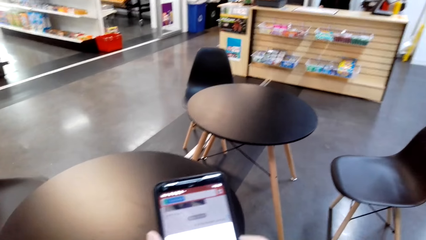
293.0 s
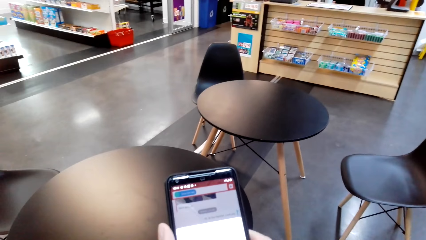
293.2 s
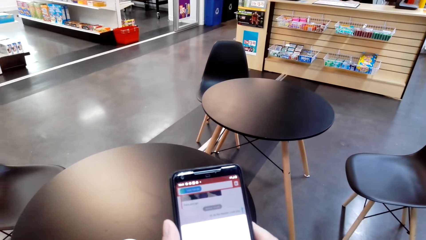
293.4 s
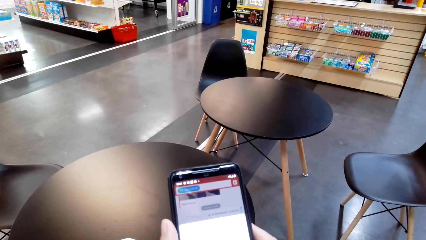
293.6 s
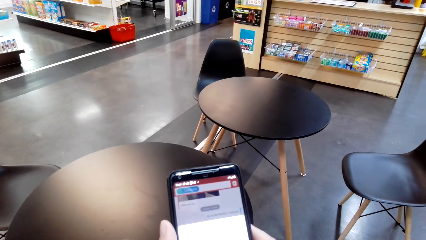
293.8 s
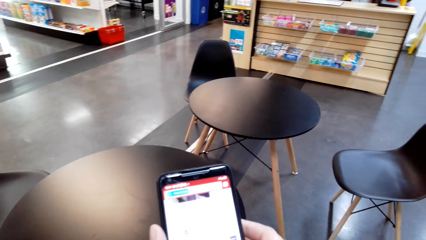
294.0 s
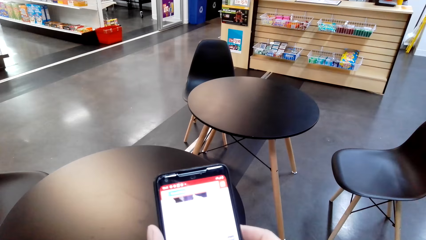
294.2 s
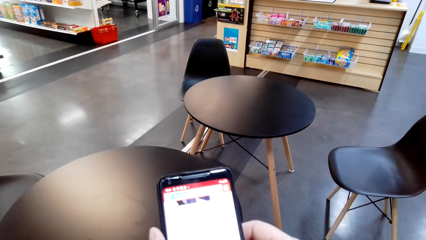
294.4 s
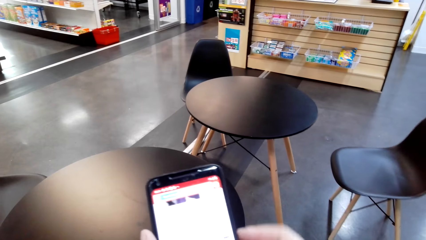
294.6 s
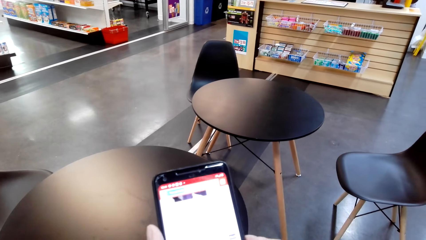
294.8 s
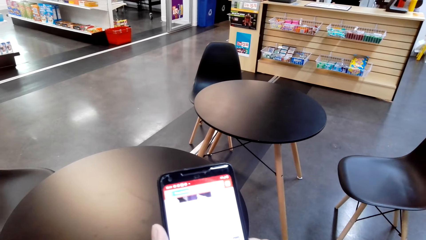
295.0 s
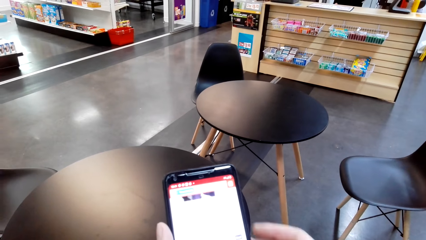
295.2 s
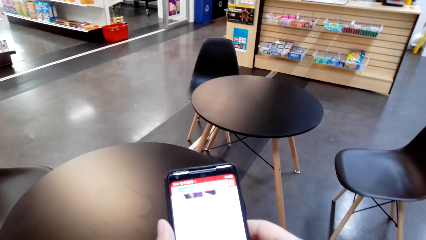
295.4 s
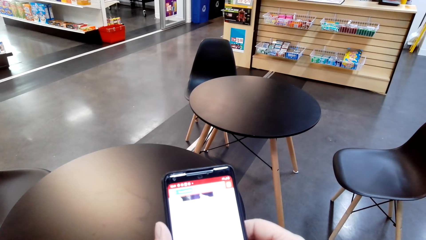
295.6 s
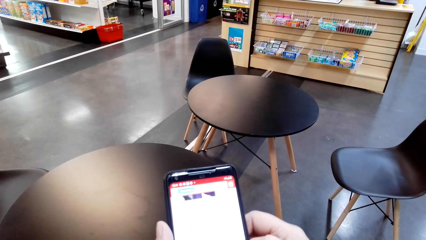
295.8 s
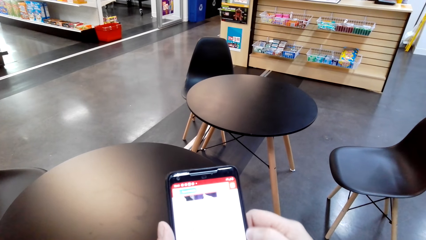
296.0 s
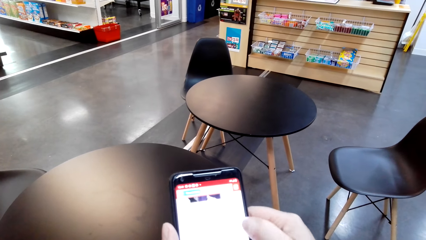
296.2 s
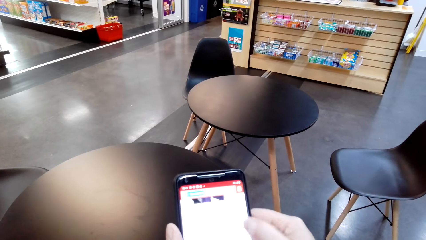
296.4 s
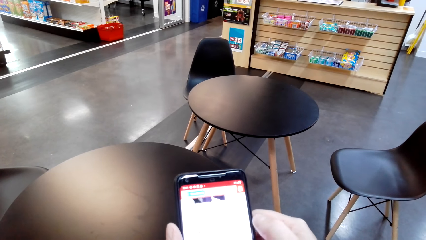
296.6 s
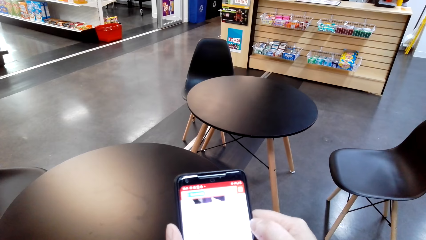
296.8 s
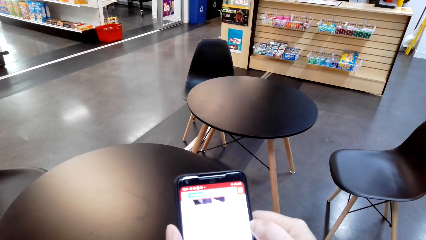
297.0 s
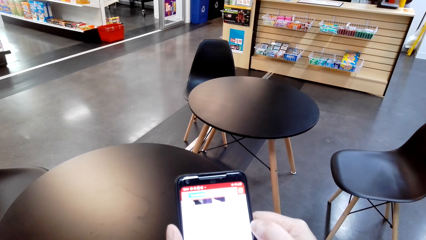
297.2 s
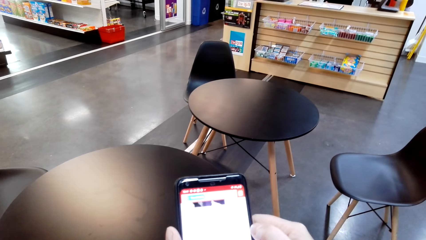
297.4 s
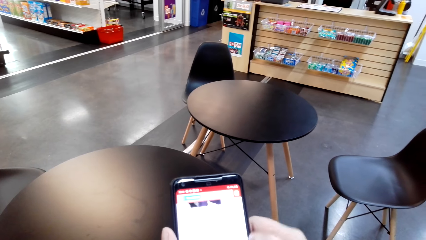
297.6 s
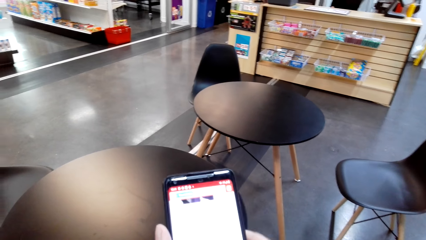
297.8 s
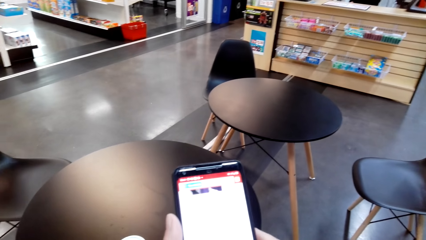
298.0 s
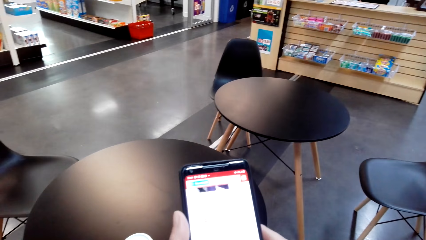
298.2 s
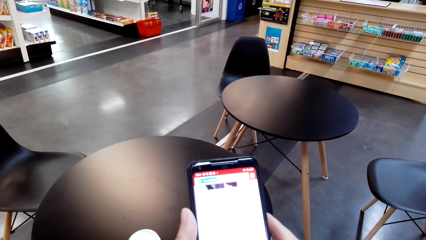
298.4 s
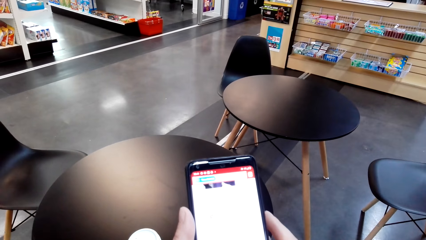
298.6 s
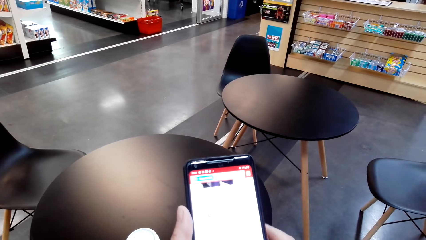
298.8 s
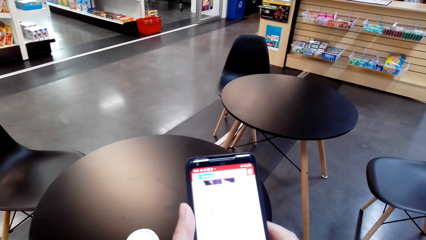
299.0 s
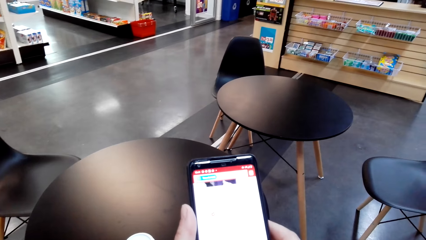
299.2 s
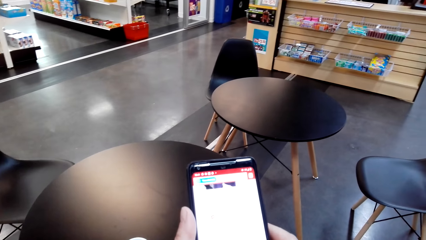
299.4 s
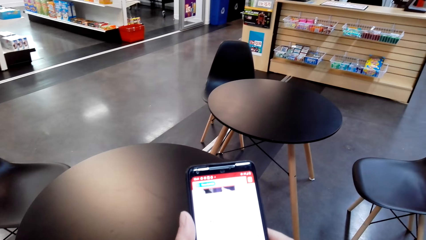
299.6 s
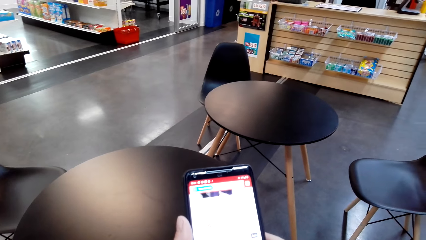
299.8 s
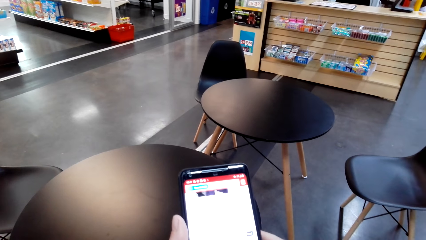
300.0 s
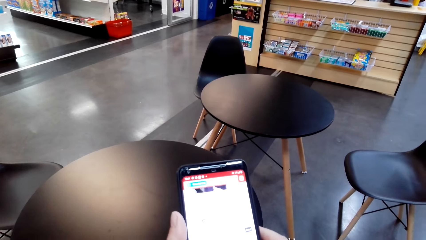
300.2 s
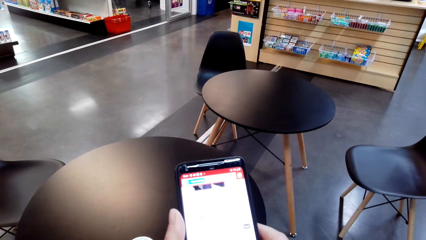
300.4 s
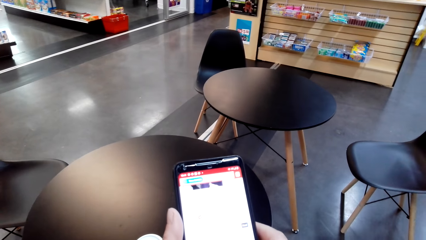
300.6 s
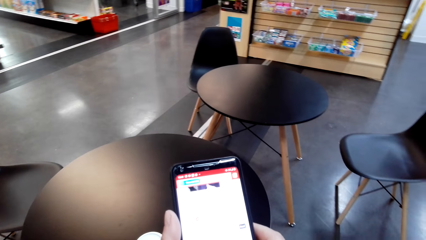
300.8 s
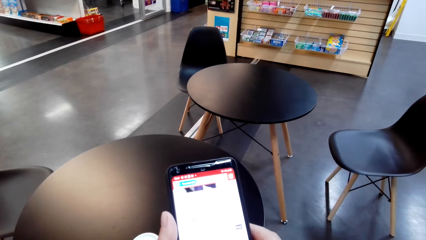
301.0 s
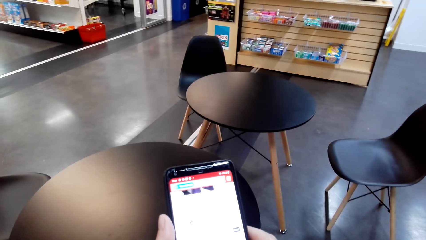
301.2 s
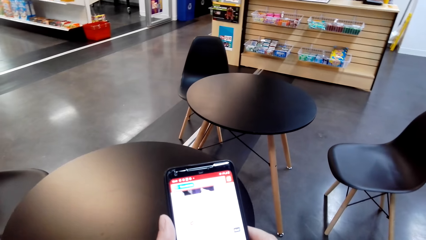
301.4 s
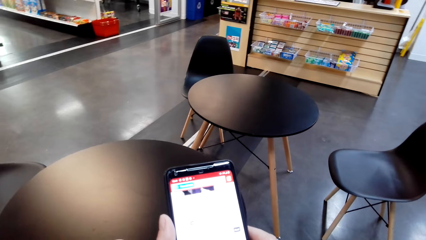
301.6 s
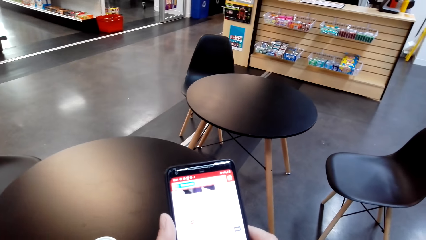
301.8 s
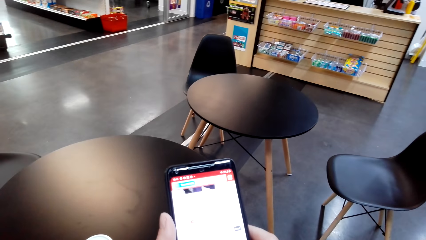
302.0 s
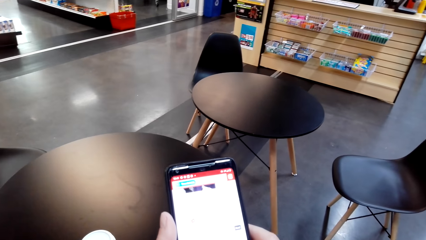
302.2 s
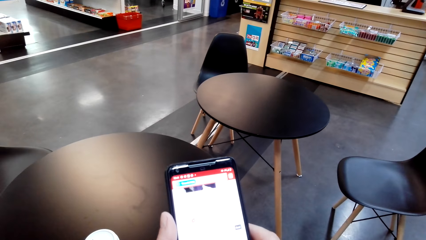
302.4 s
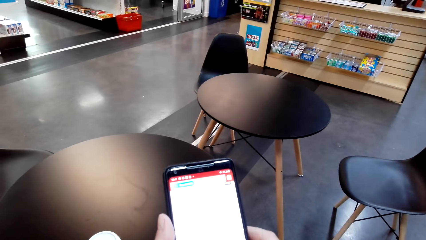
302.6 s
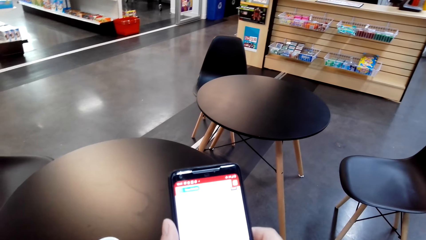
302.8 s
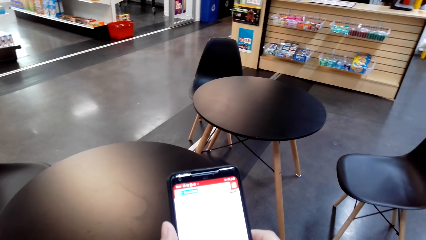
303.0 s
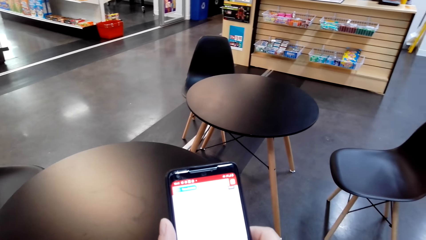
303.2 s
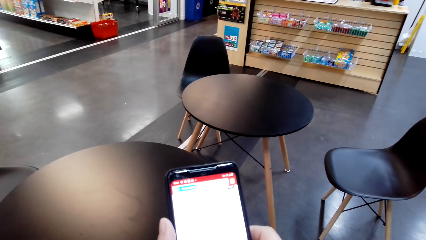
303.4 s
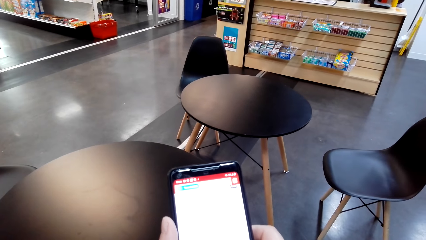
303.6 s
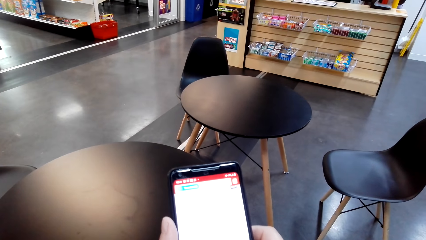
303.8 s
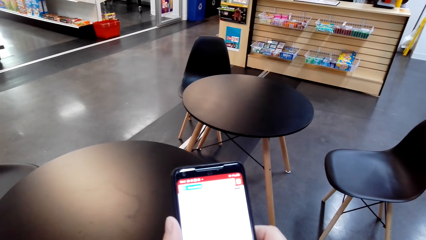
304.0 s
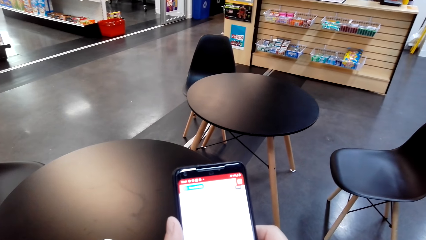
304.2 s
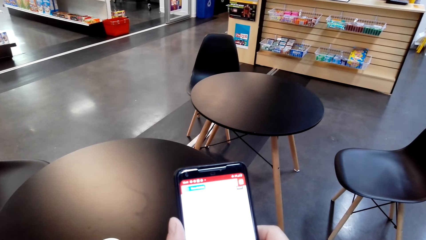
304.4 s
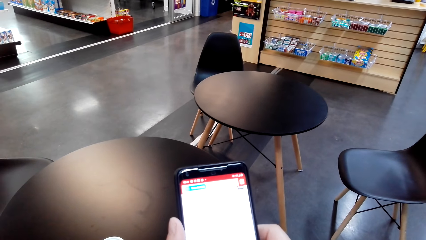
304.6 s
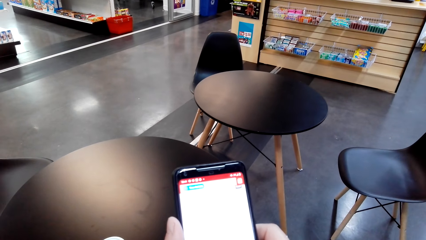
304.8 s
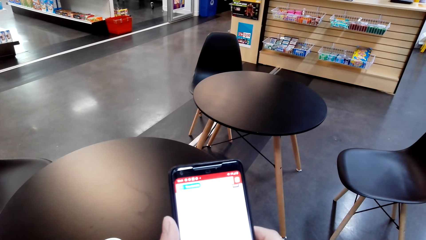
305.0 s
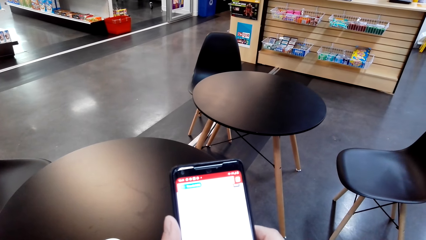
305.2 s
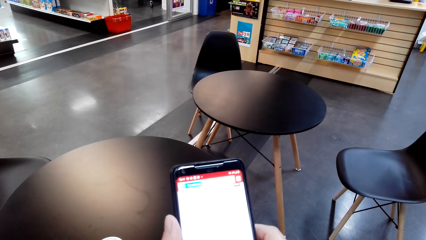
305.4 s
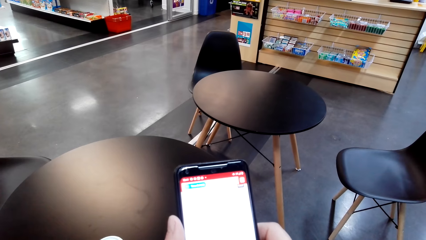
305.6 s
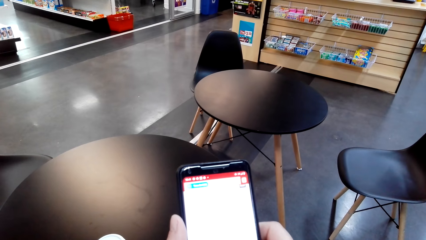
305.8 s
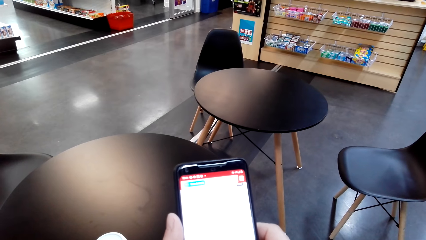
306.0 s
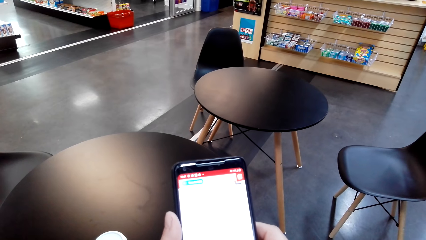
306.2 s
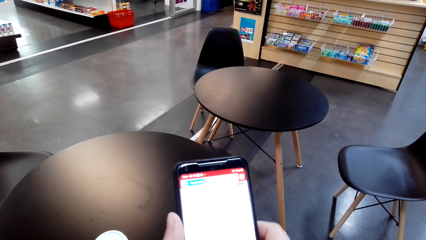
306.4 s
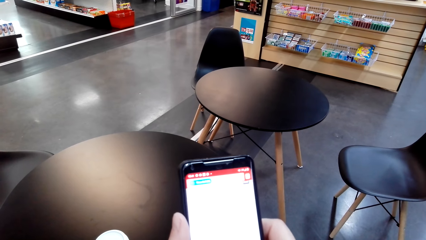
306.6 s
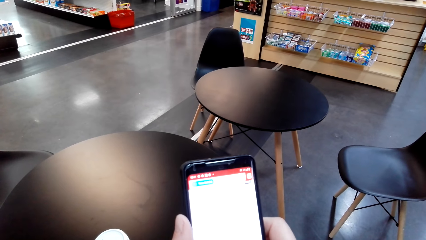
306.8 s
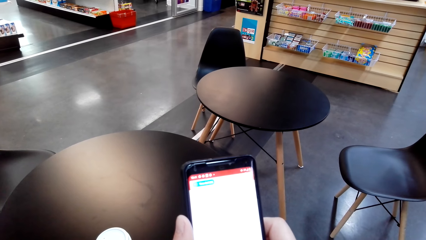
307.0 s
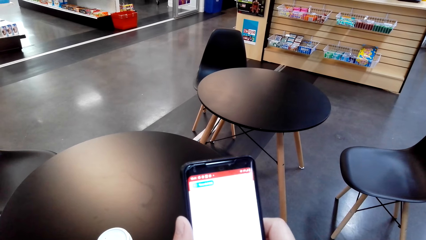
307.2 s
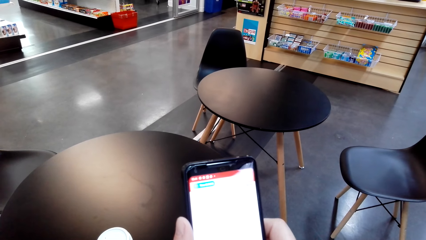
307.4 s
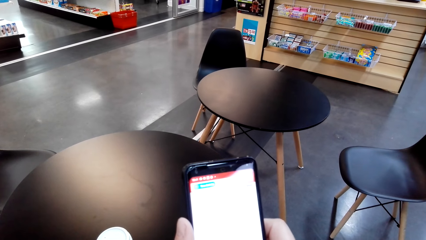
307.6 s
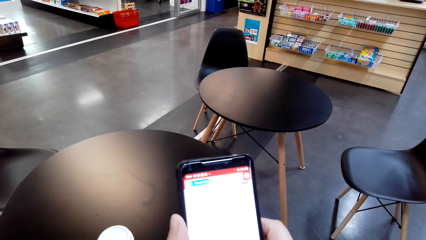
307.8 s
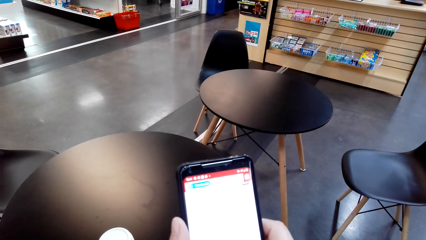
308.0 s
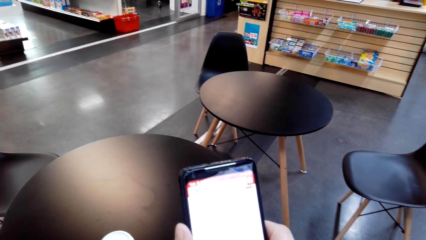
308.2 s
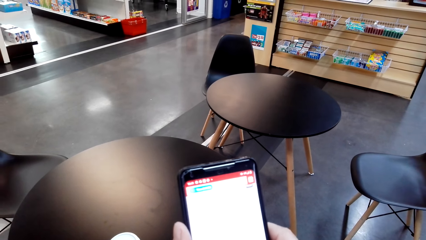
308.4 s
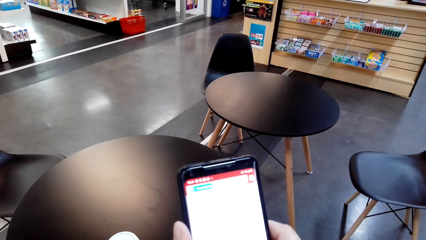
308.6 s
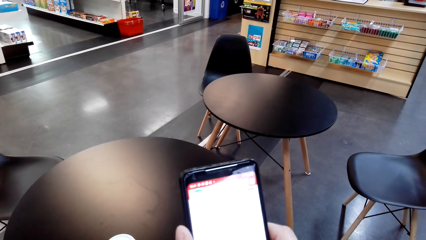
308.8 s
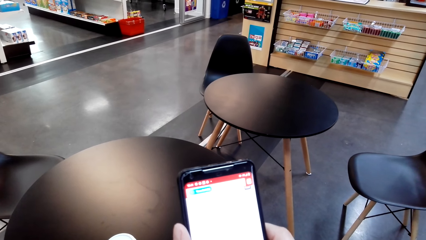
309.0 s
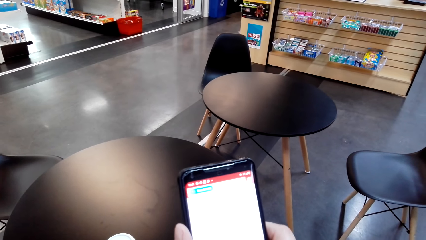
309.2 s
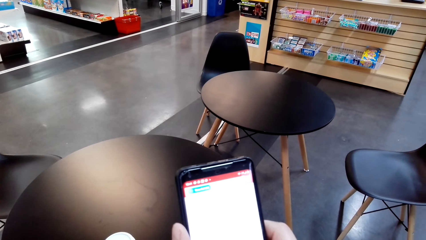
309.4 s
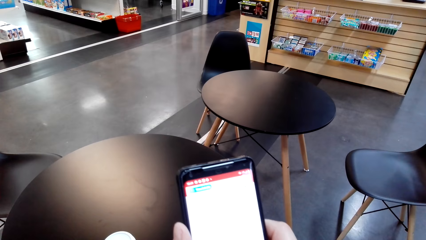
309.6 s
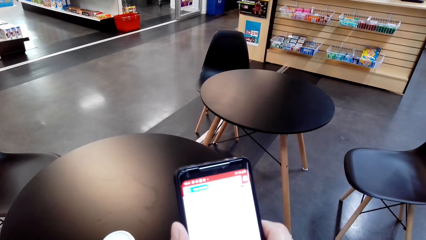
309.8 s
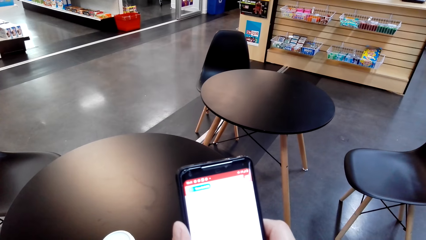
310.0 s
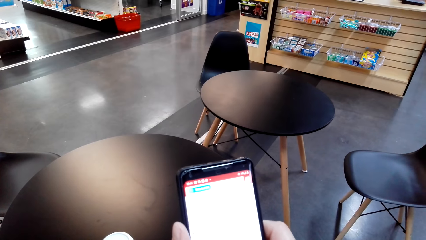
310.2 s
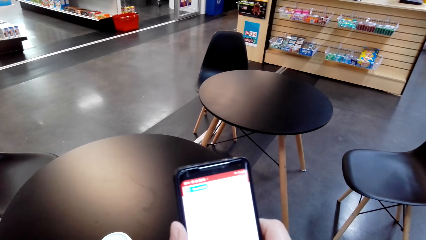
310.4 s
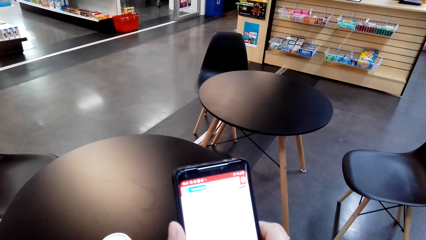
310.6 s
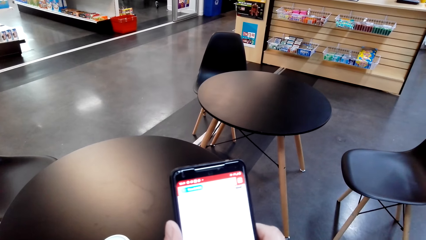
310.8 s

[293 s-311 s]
The camera wearer touches her phone's screen.
